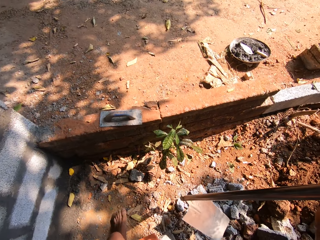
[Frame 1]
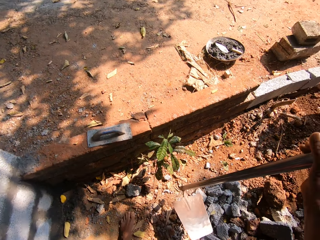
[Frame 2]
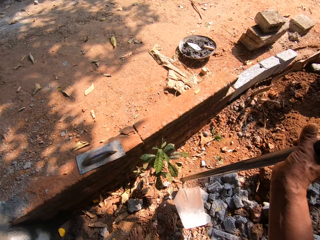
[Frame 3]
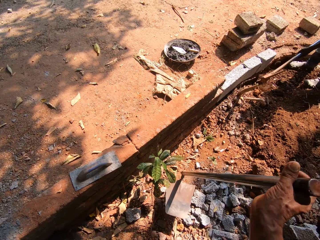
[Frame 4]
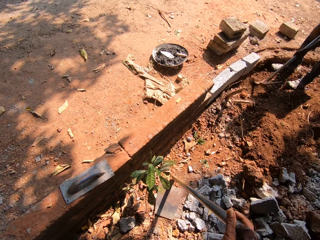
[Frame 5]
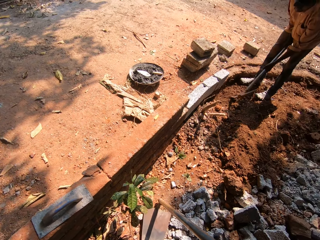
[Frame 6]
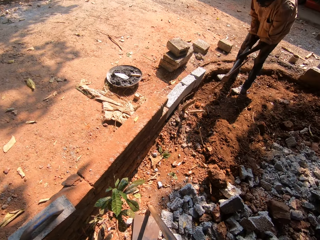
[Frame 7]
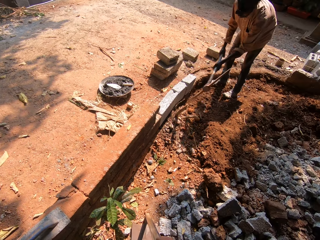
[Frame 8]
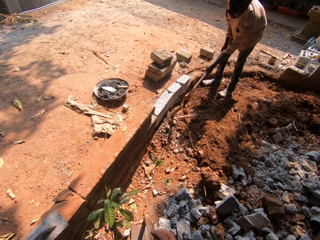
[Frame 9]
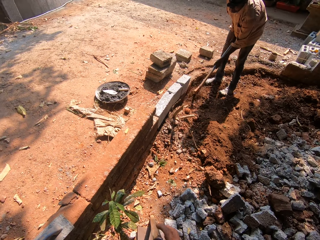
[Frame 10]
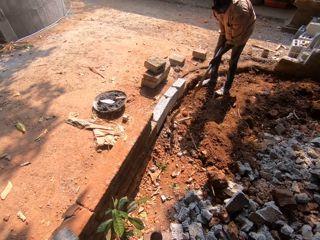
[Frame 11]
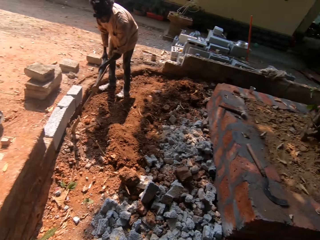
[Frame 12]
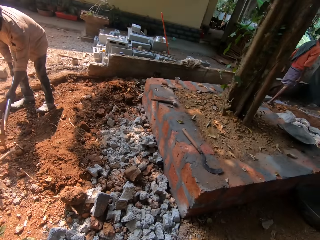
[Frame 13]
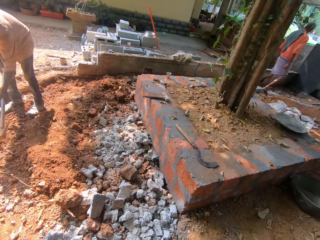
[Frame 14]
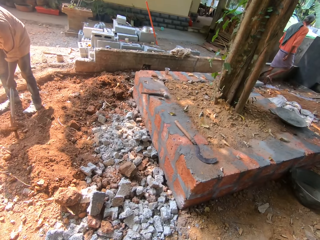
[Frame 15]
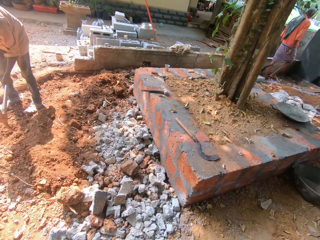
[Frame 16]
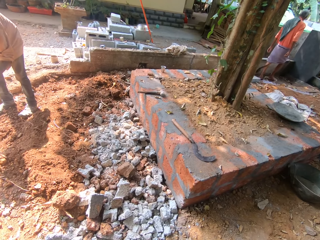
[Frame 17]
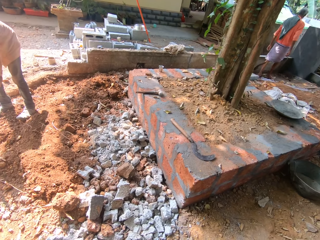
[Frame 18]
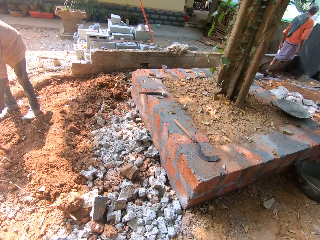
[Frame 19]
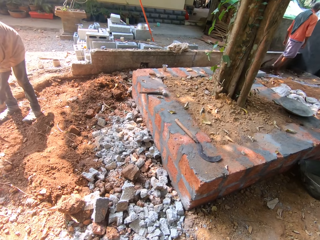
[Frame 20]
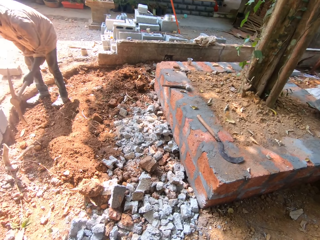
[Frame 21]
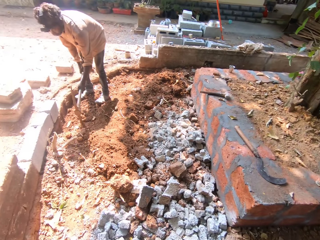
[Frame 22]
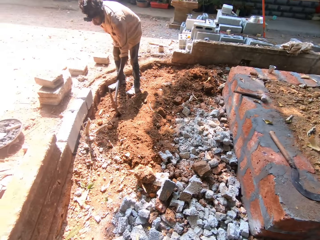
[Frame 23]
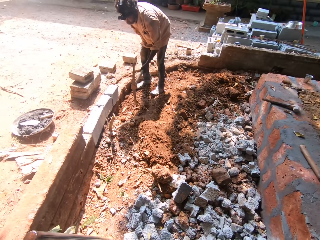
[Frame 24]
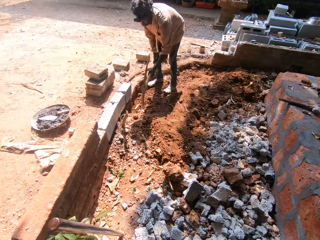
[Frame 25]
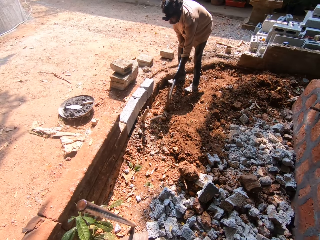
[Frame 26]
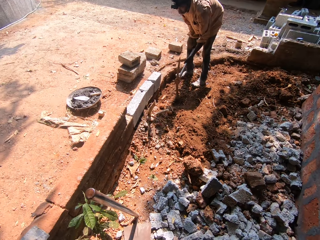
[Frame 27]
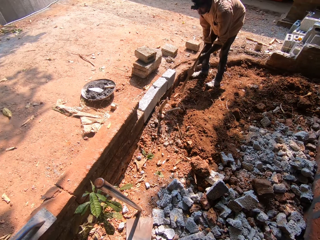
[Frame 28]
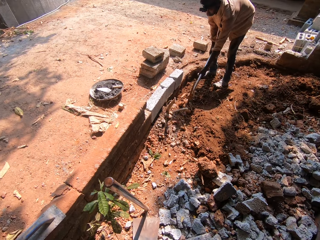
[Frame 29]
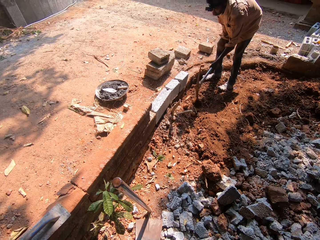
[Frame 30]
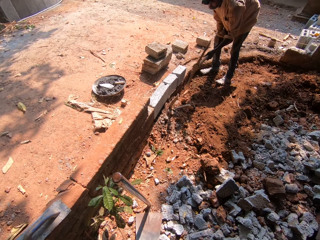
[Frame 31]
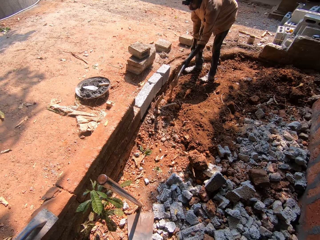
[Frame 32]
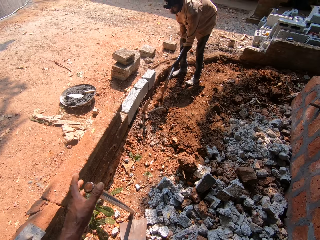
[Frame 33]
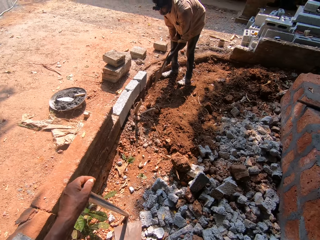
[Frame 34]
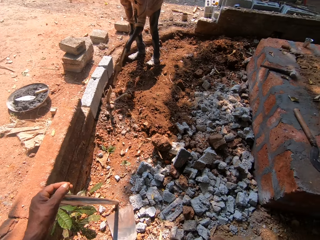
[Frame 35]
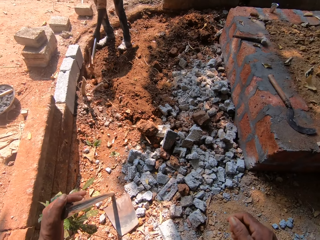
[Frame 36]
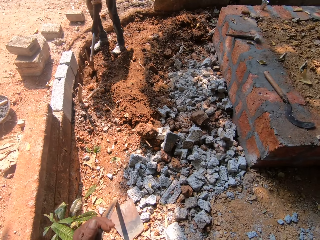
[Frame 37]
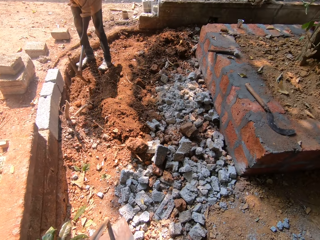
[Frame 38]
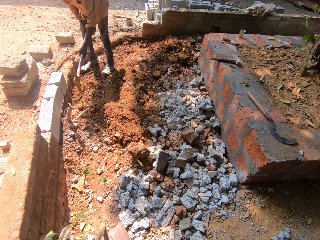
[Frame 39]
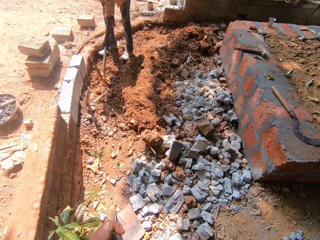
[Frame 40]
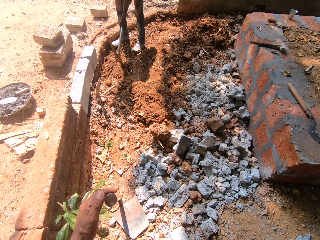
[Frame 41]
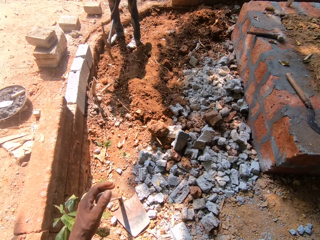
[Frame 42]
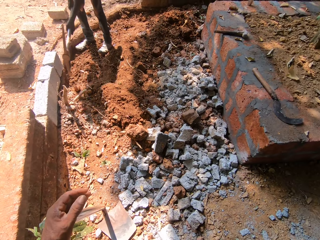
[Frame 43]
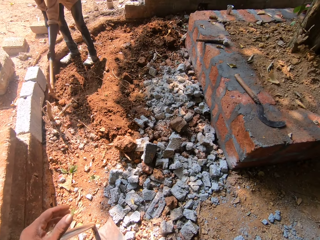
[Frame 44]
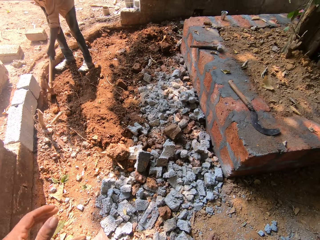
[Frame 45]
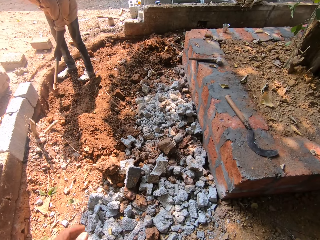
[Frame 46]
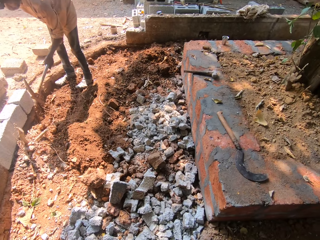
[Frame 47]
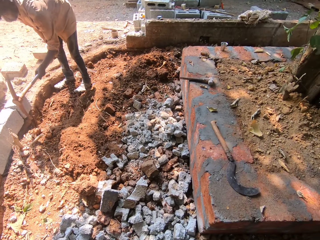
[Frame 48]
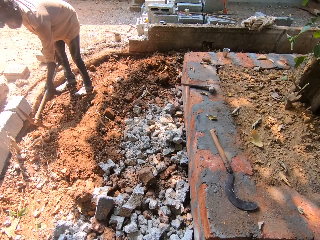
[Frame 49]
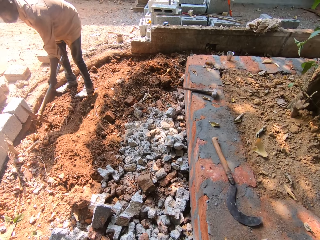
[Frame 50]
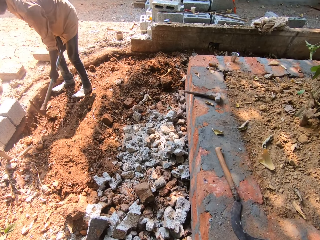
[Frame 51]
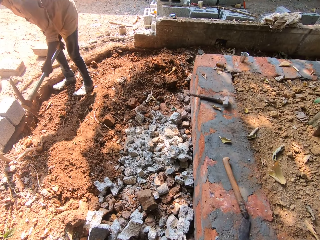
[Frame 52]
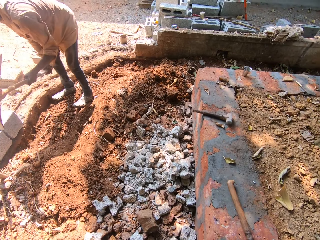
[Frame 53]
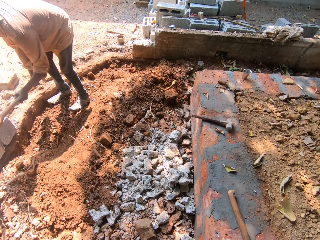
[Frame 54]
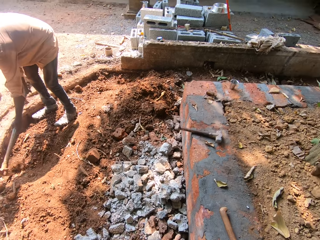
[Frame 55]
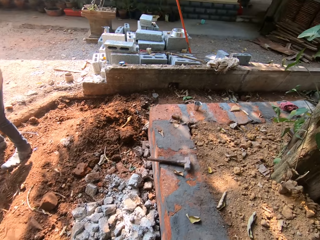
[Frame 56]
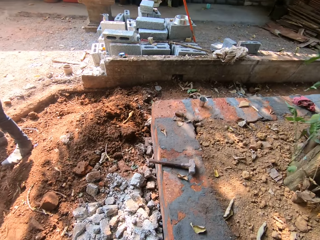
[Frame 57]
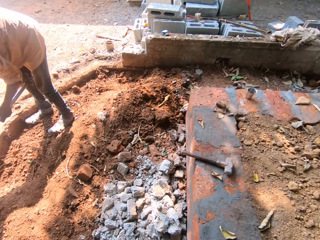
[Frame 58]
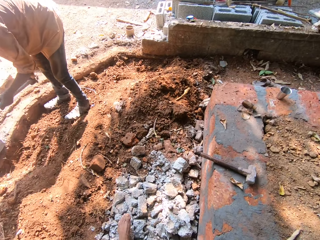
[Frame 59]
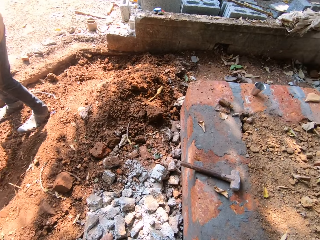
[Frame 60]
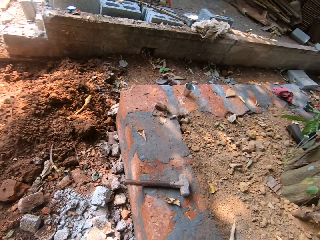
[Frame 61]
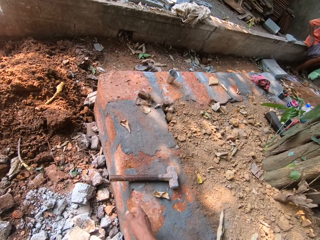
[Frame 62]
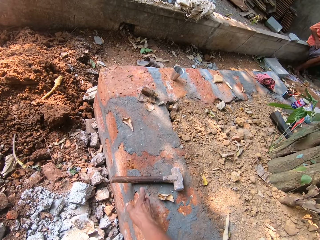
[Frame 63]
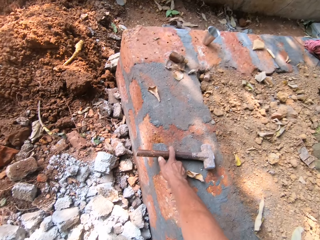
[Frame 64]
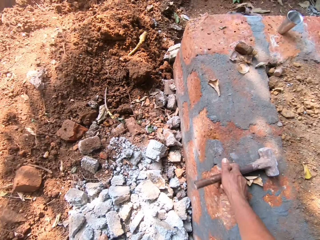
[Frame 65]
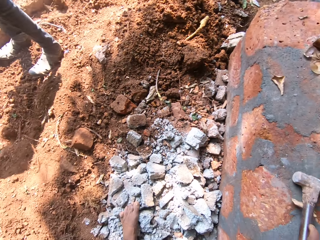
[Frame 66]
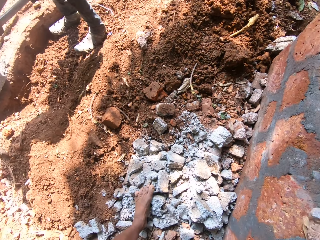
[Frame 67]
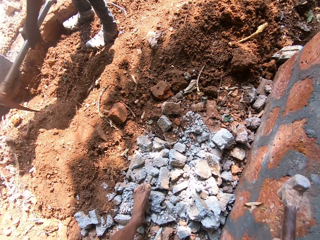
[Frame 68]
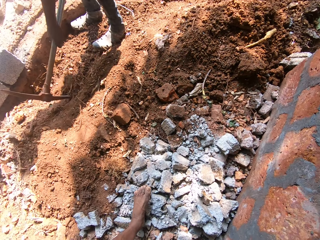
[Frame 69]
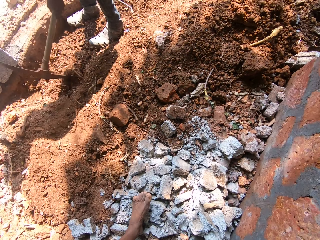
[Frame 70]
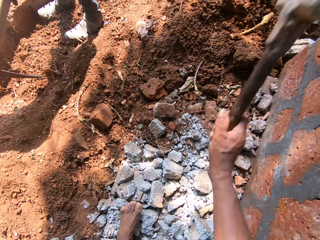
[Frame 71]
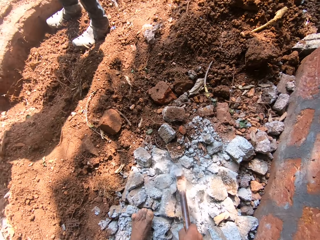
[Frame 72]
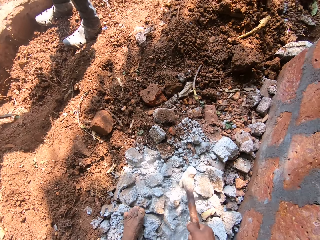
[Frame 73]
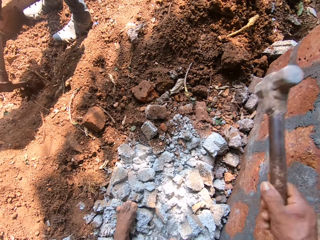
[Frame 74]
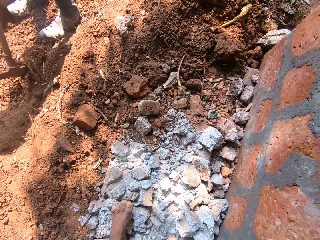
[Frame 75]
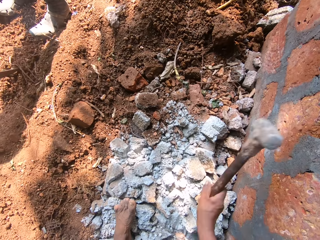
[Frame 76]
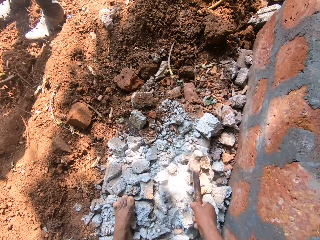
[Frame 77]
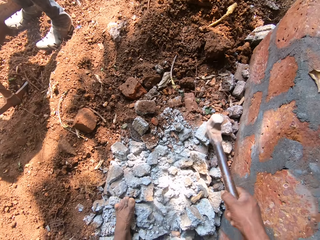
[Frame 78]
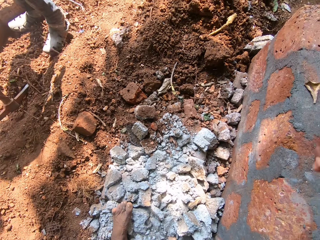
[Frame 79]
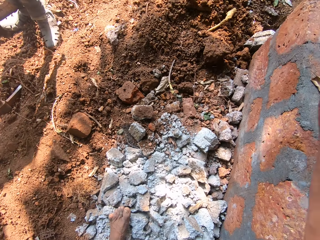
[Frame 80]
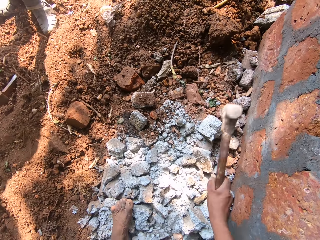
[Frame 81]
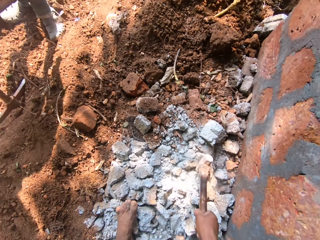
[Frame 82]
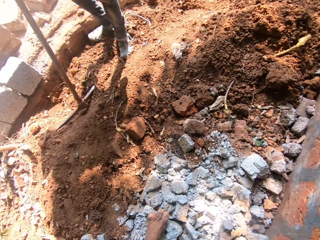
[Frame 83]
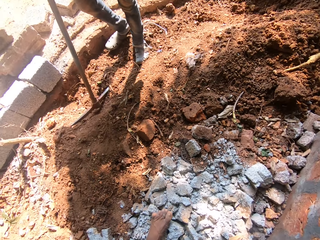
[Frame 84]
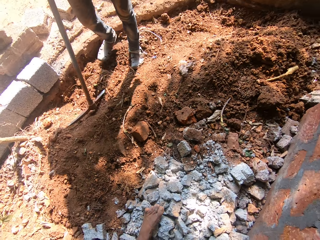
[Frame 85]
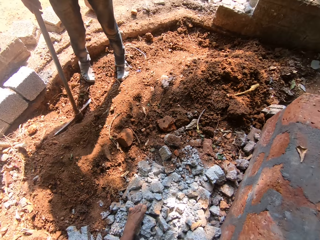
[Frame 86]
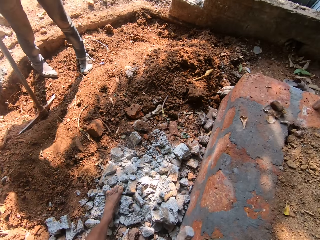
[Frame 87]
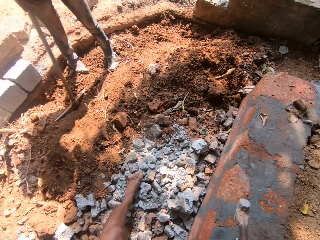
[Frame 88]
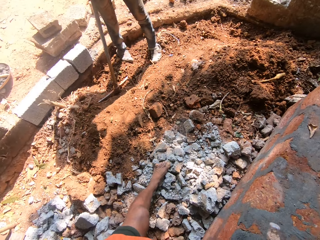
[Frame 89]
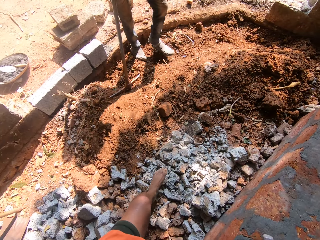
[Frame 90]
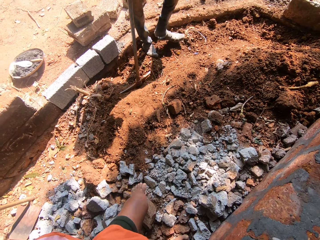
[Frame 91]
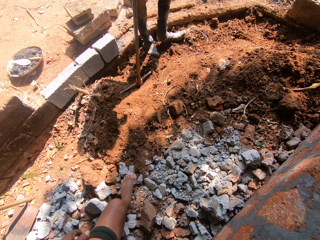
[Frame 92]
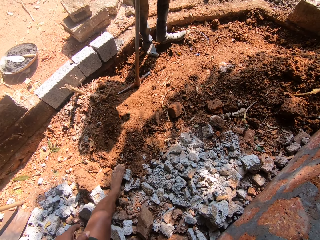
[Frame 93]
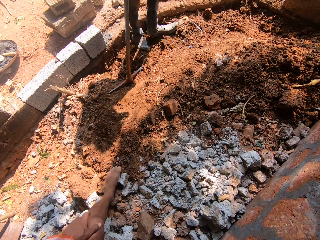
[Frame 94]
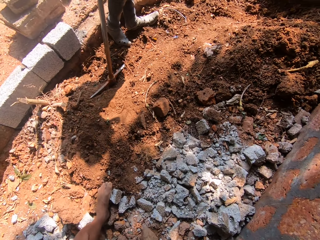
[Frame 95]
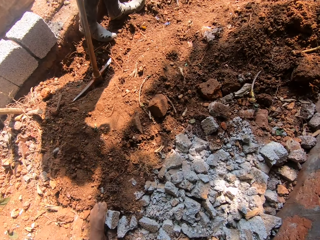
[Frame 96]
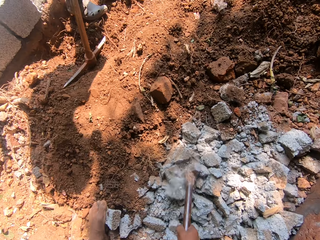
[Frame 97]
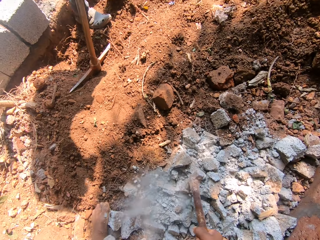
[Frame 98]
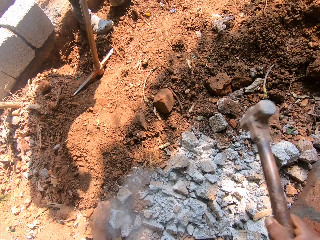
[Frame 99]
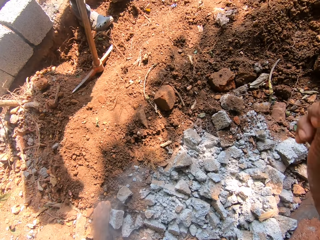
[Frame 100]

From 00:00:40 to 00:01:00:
The camera wearer drops the hoe on the floor with his right hand. A man digs. The camera wearer holds the hoe with his left hand. He picks up a club hammer from the floor with his right hand. He walks around. He breaks cement blocks on the floor with the club hammer in his right hand. He hits the rocks.

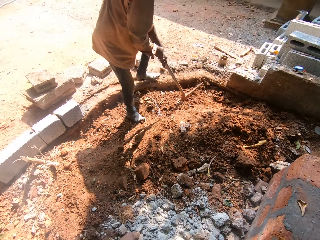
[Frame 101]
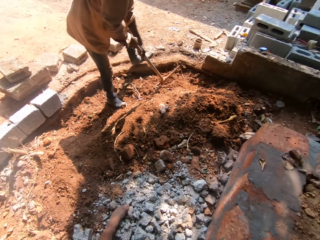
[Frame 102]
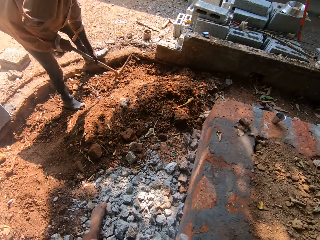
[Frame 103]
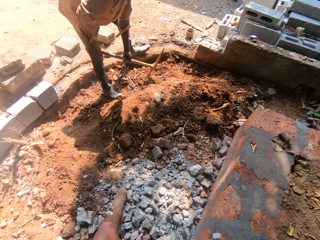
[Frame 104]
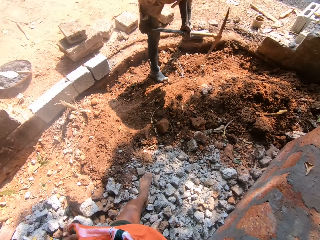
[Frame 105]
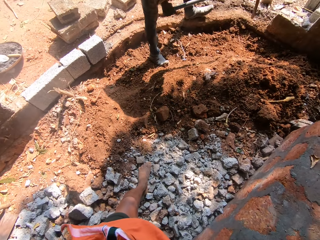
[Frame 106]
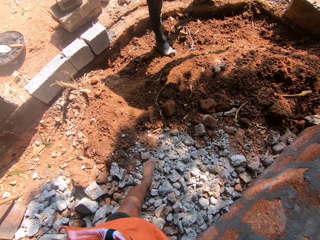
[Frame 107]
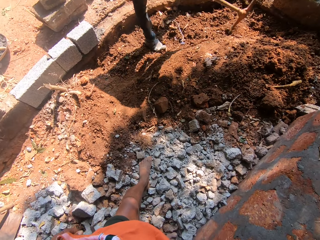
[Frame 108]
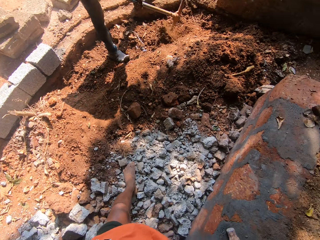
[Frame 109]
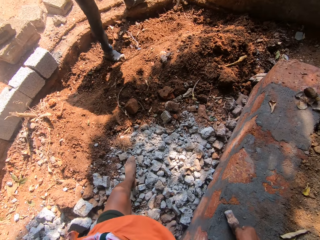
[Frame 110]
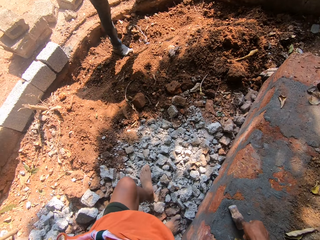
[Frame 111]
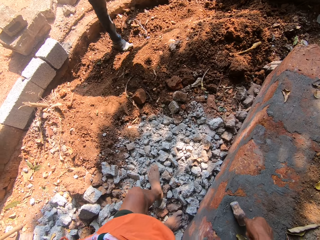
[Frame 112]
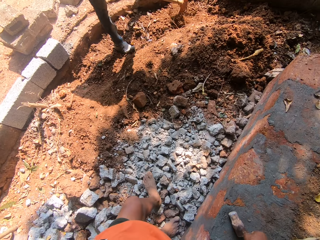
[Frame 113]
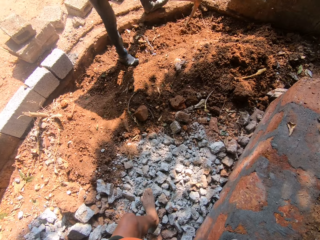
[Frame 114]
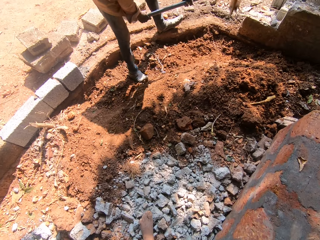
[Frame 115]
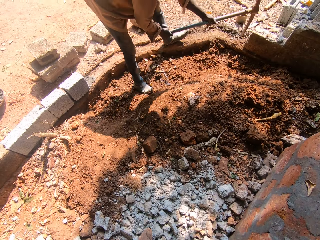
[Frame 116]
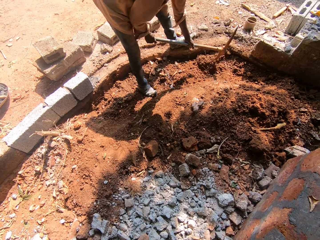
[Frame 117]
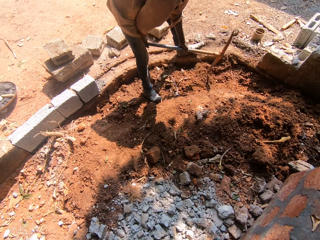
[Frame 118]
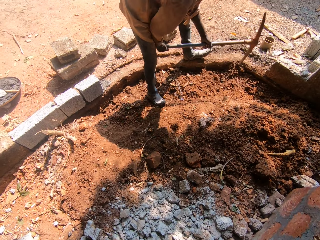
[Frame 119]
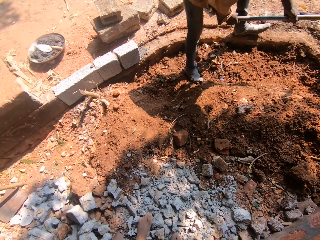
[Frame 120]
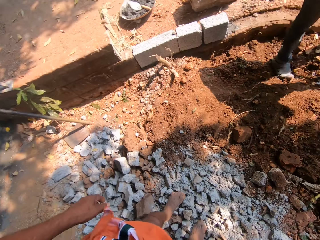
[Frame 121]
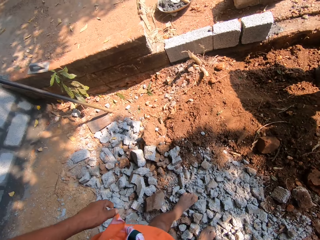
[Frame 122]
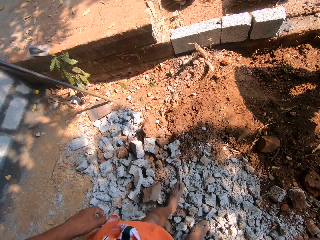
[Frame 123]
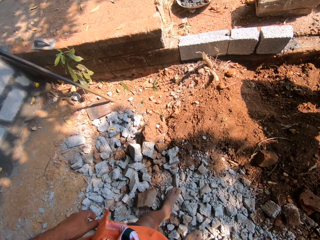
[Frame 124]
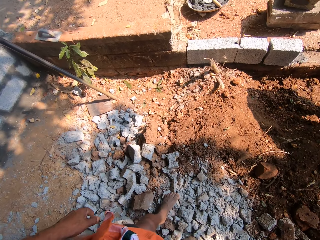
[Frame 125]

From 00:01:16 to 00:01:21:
A man digs.
